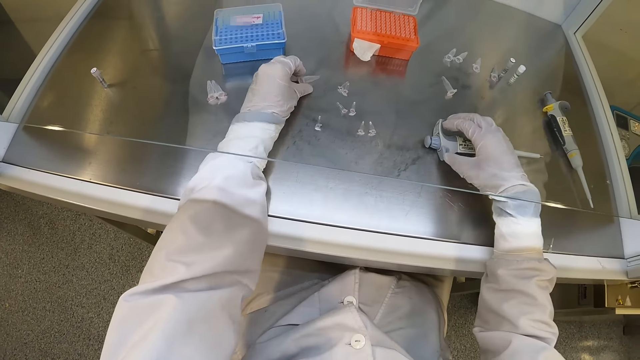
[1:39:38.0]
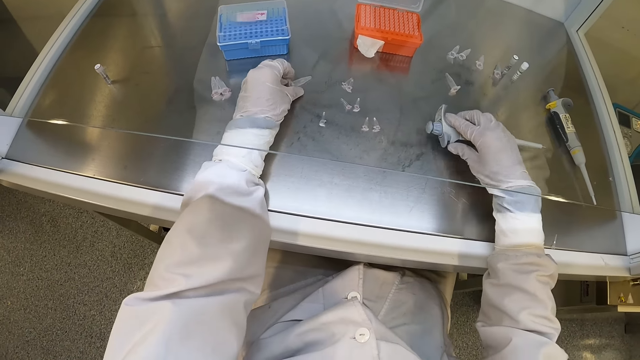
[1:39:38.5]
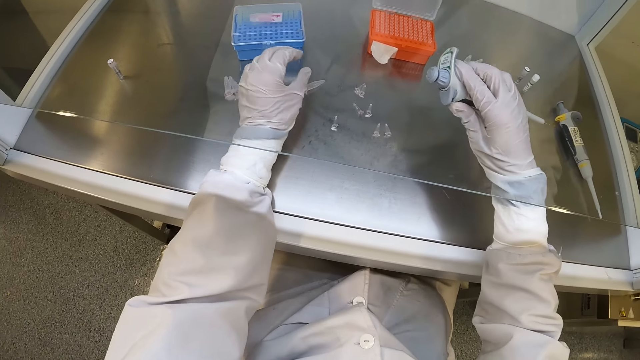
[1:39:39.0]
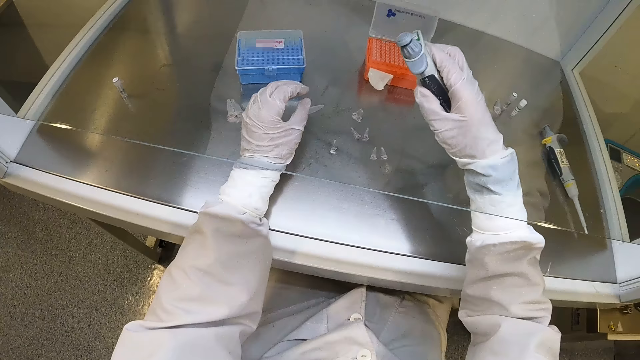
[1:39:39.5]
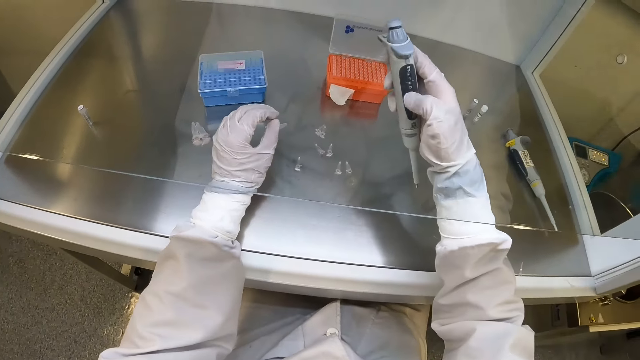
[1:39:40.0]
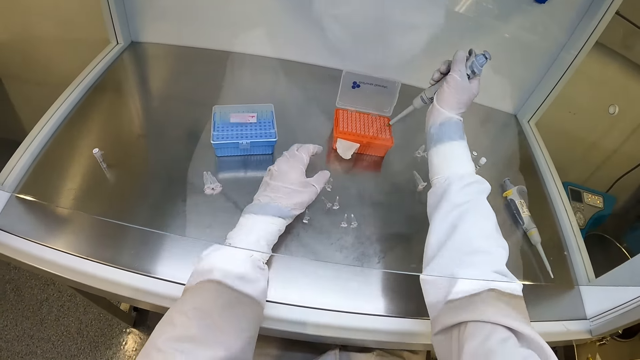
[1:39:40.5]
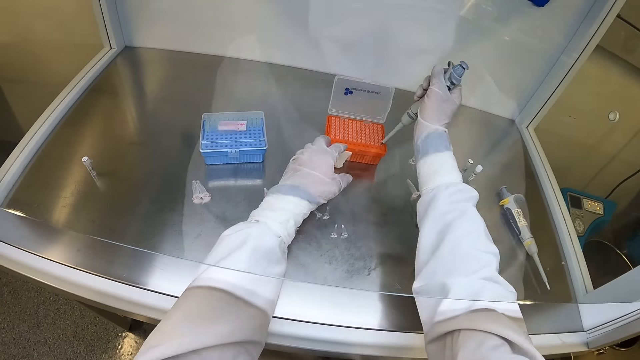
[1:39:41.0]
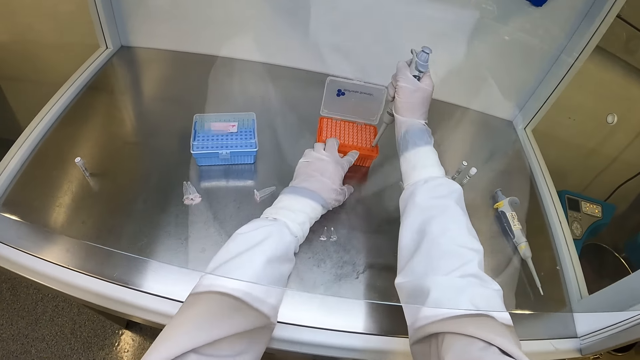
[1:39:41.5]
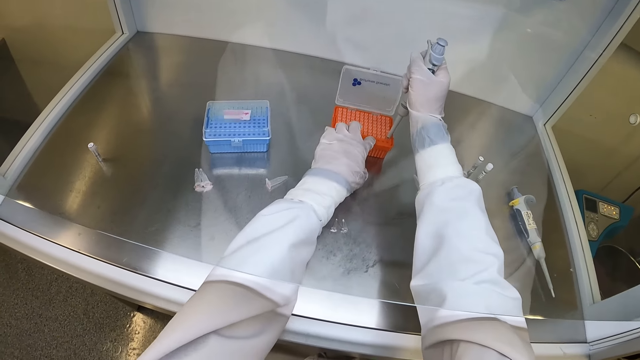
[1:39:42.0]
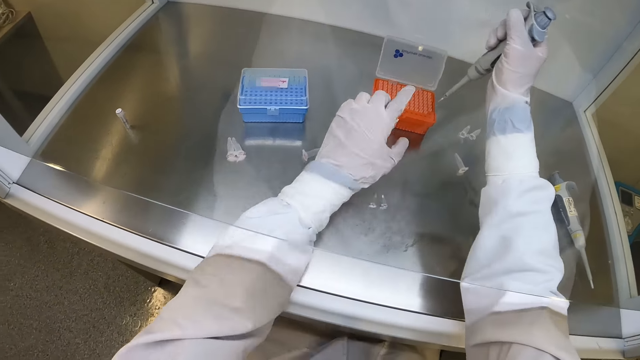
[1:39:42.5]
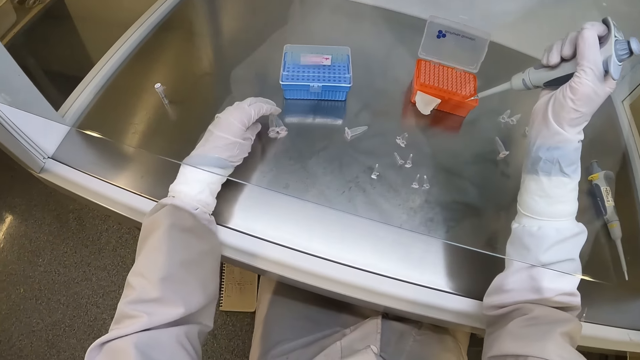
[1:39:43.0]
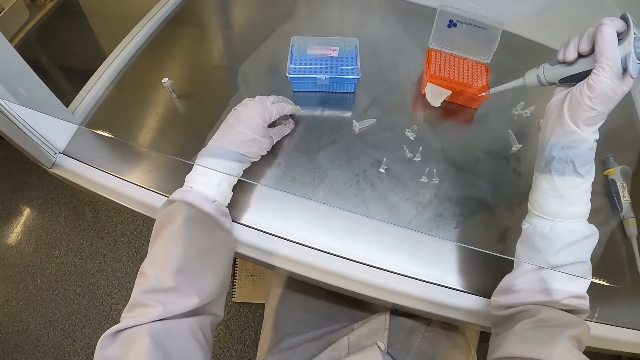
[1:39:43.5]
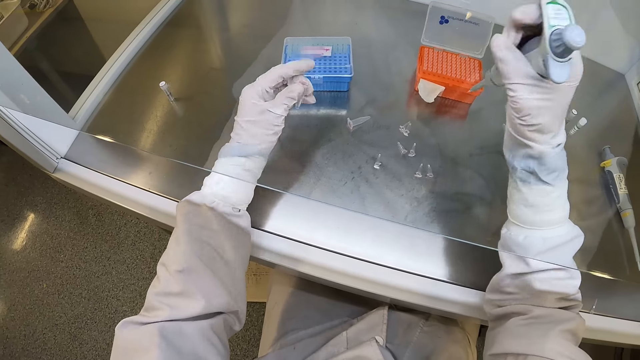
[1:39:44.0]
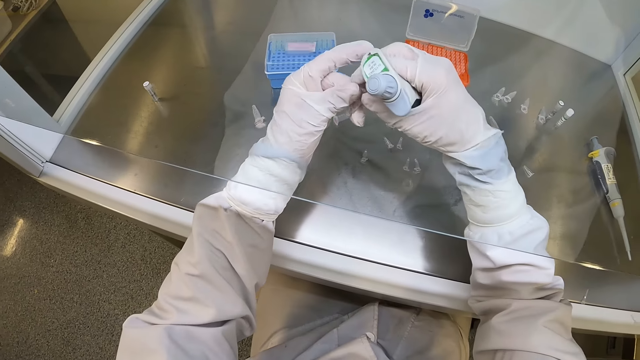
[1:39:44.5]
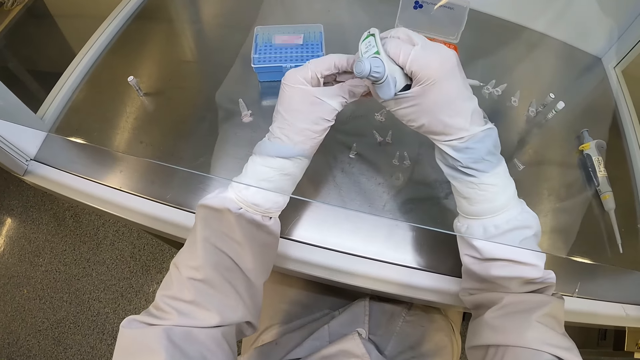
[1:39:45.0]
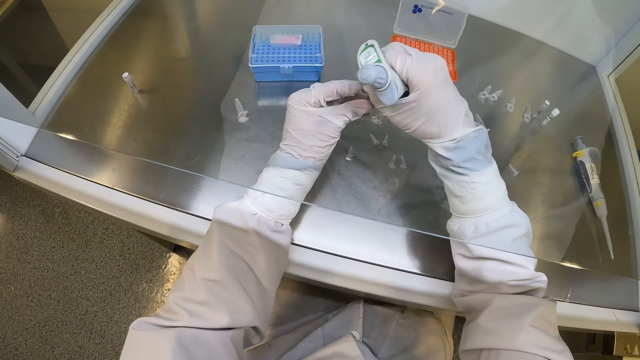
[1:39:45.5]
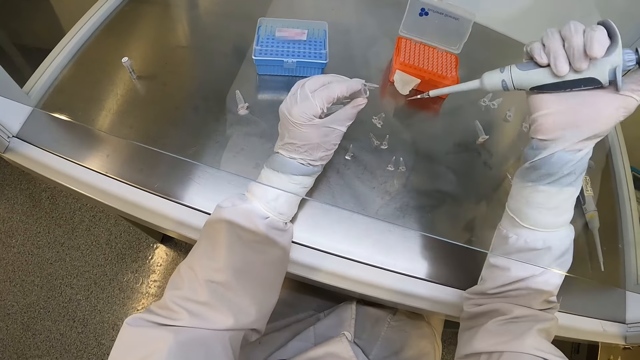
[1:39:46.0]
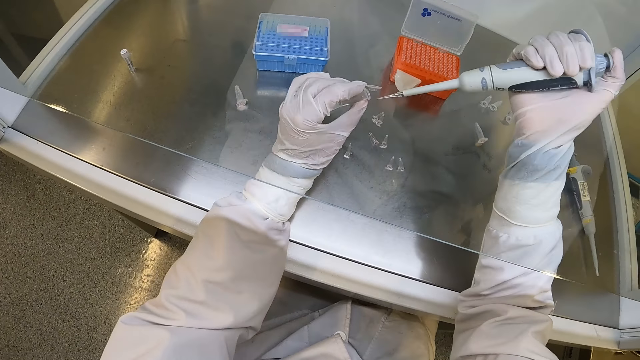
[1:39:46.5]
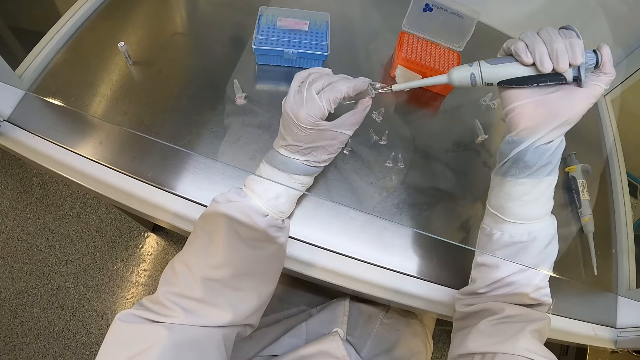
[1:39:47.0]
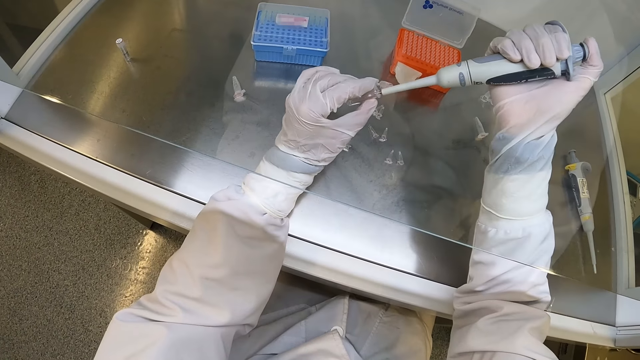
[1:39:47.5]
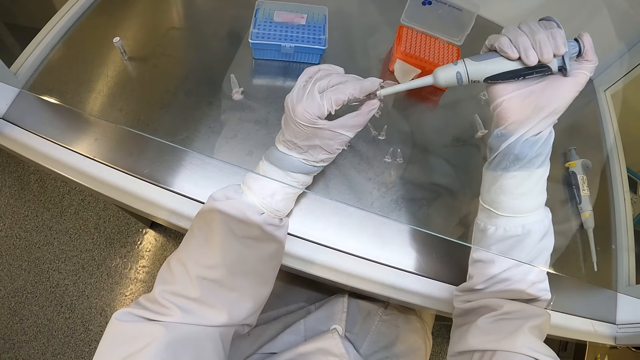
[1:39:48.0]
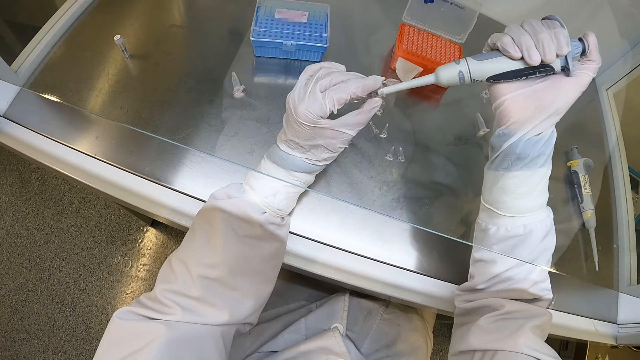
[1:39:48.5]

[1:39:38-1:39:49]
The camera wearer drops the tube on the table with his left gloved hand. He picks up the micro pipette or syringe from the table with his right gloved hand. He presses a button on the syringe. He attaches a tip to the micro pipette from a specimen rack, the micro pipette in his right hand. He picks chemical from the container. He touches the container with the left hand. He picks up a tube from the table with his left gloved hand. He opens the tube with his right gloved hand. He fills the tube with liquid from the micro pipette in his right gloved hand.

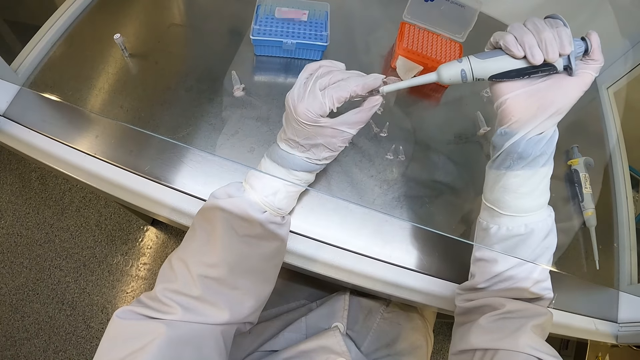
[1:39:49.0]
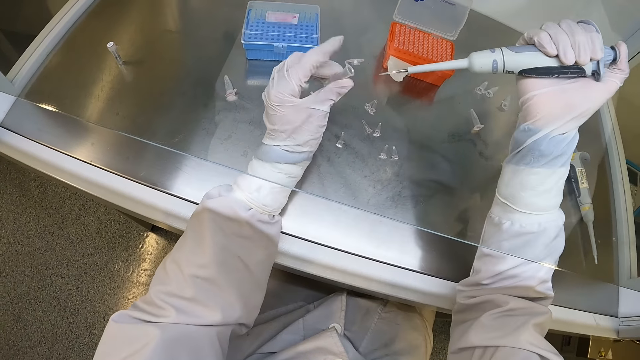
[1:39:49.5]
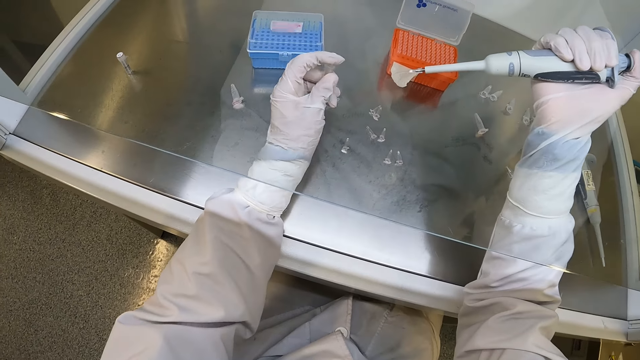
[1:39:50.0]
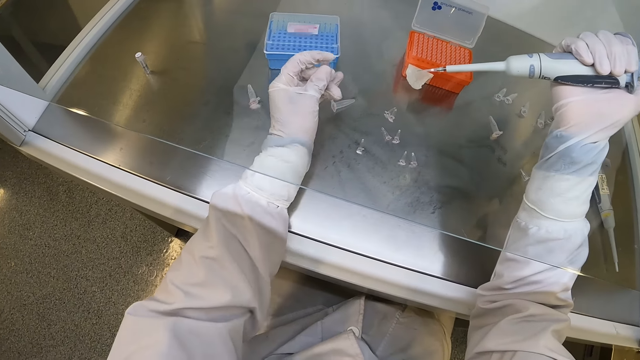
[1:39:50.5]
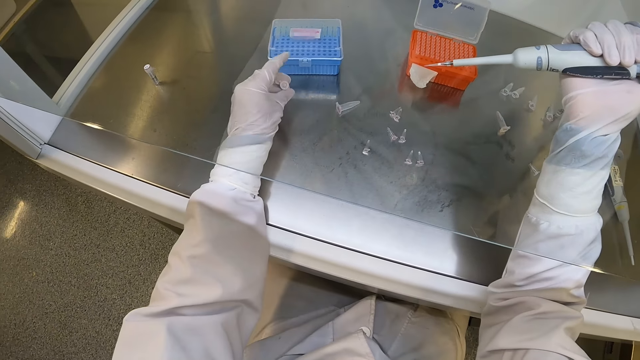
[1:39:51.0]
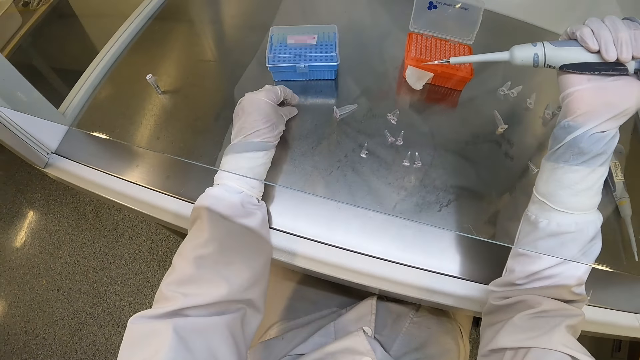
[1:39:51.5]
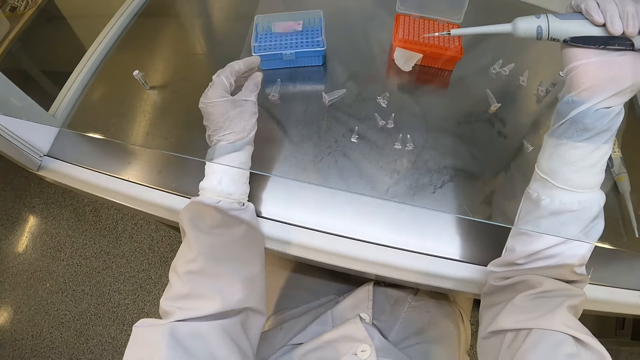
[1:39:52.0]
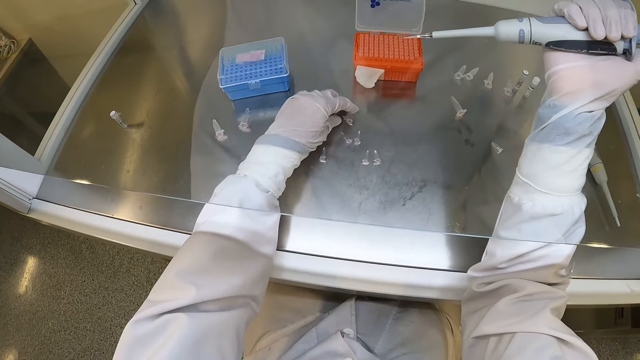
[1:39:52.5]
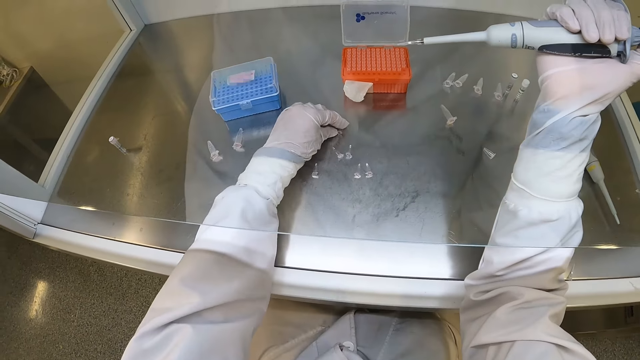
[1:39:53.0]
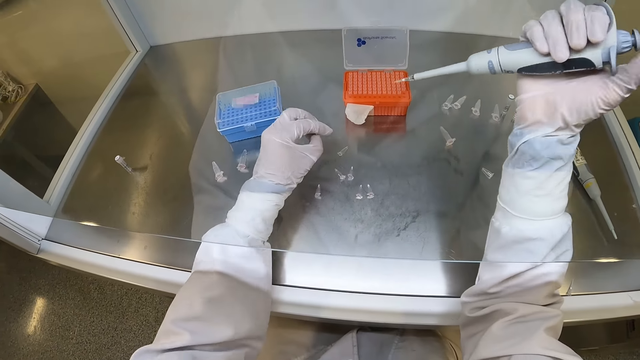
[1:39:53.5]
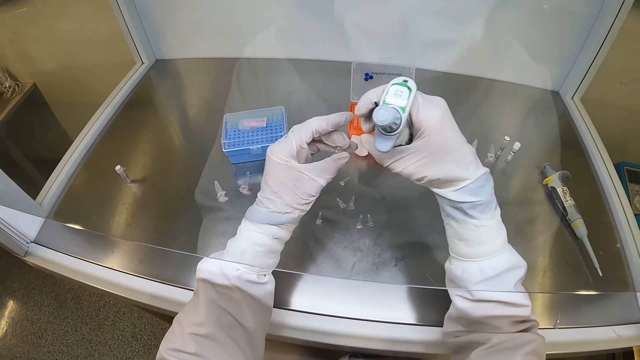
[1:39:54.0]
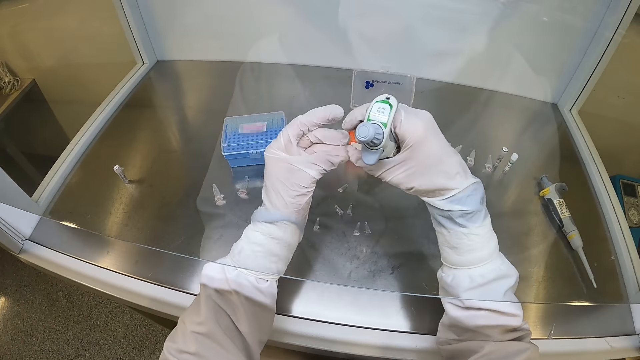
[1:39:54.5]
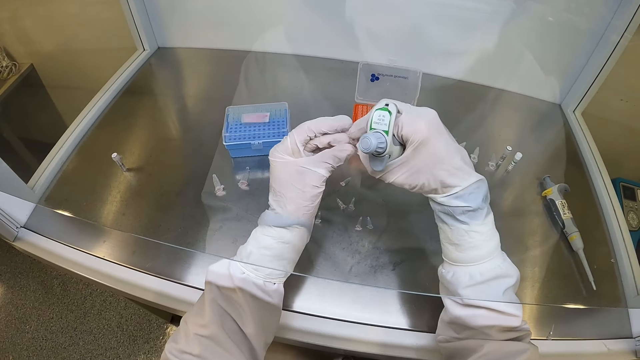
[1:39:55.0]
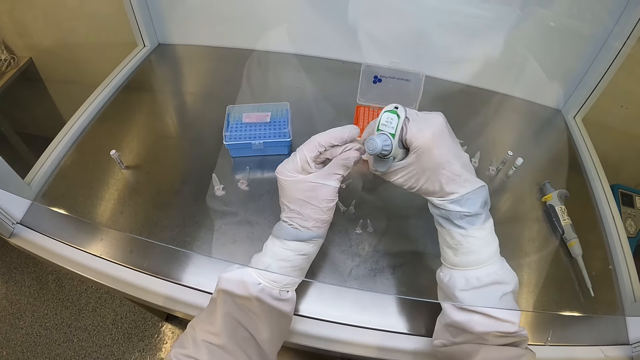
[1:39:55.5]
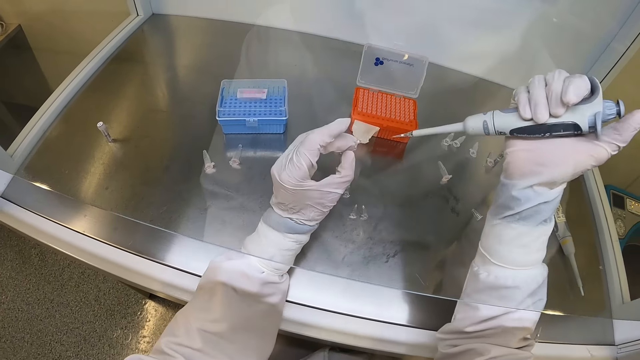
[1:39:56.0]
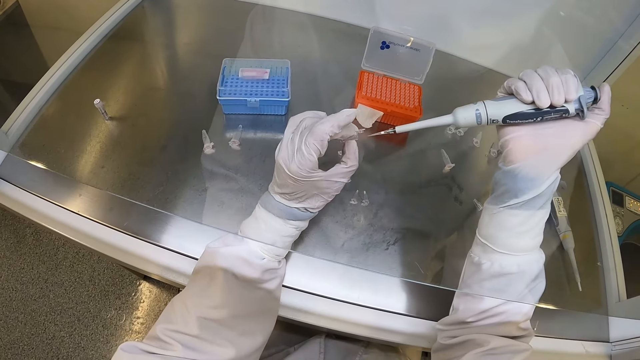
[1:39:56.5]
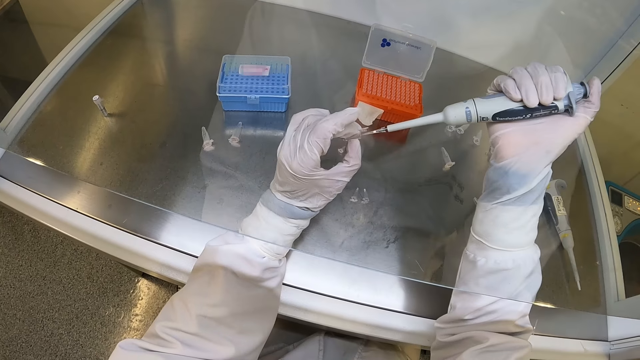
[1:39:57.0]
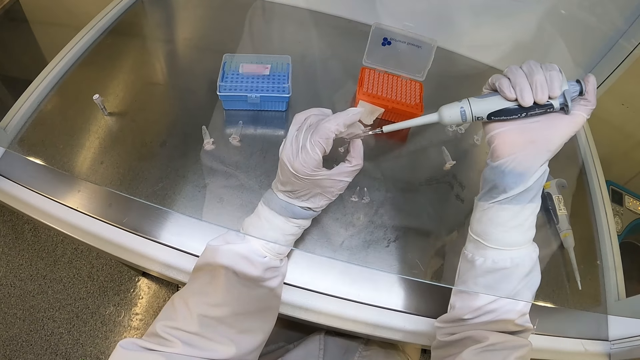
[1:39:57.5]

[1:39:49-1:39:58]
The camera wearer closes the tube with his left gloved hand. He drops the tube on the table with his left gloved hand. He picks up a tube from the table with his left gloved hand. He opens the tube with his right gloved hand. He fills the tube with liquid from the micro pipette in his right gloved hand.
